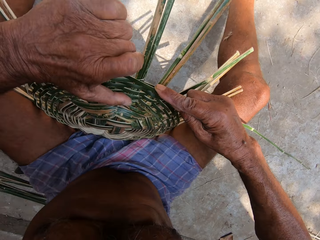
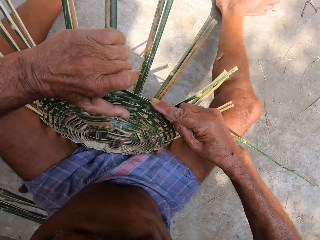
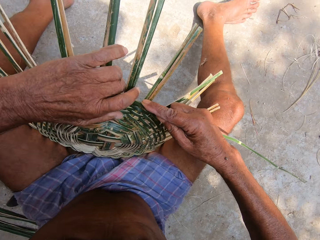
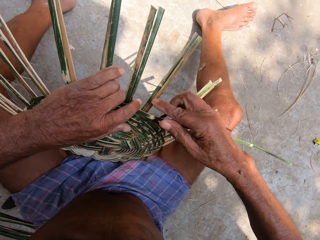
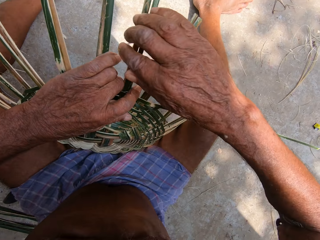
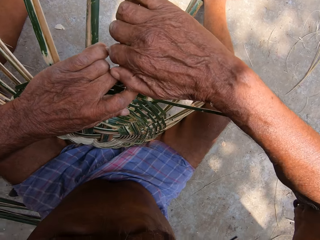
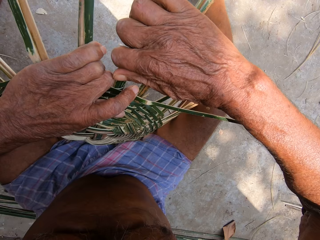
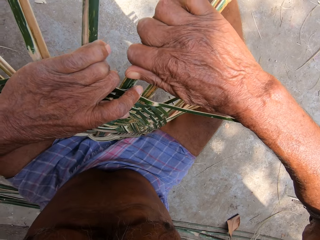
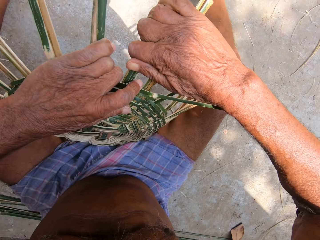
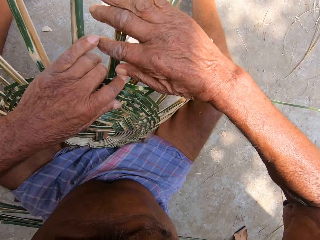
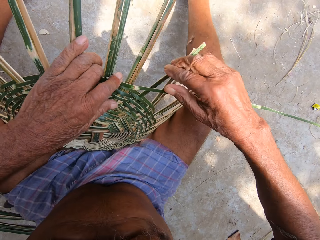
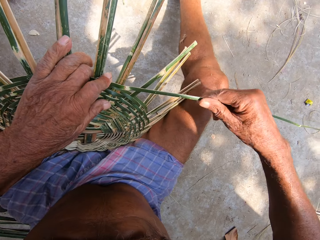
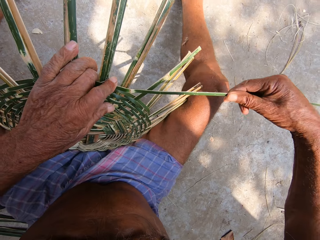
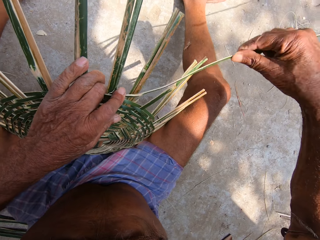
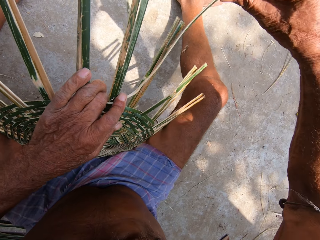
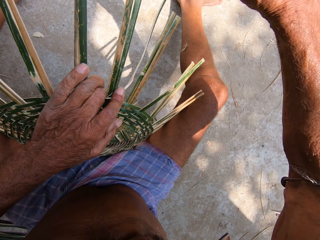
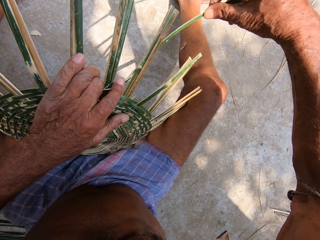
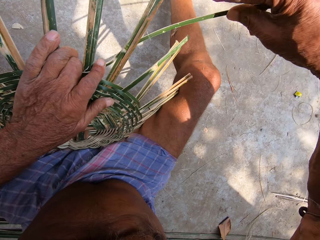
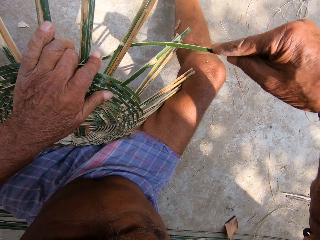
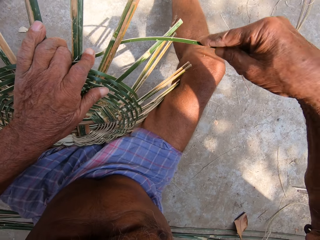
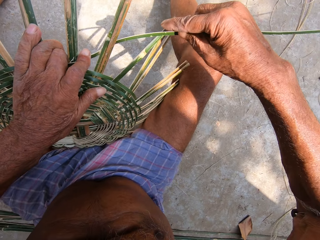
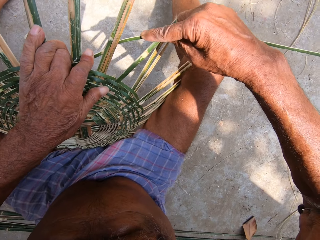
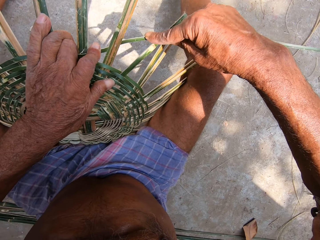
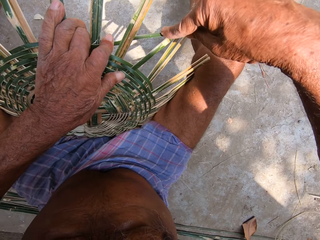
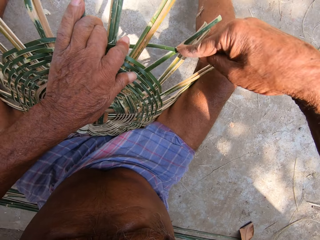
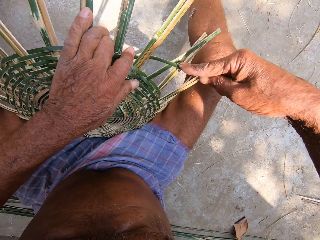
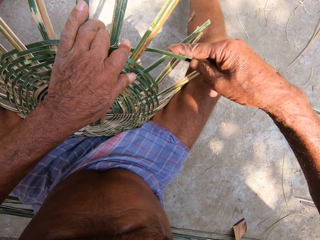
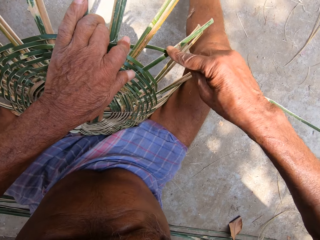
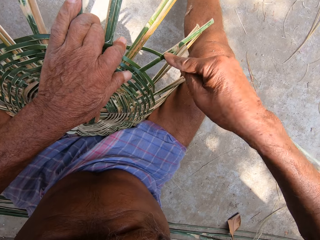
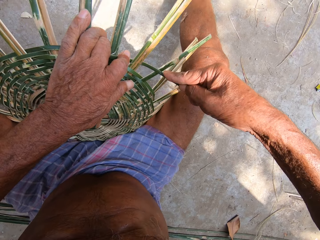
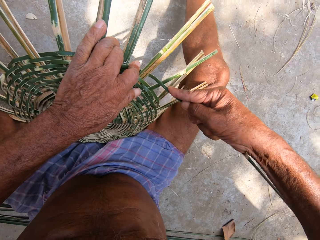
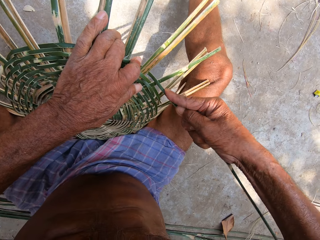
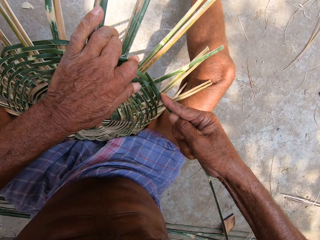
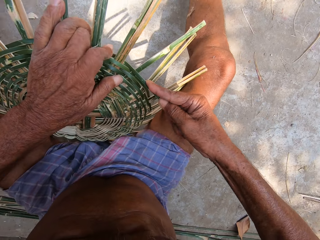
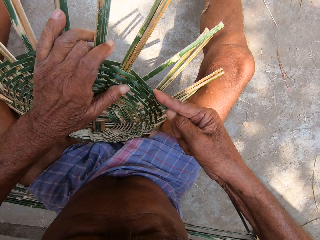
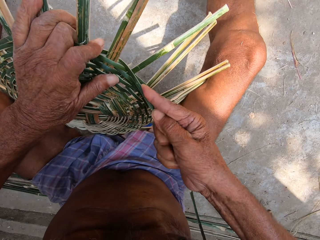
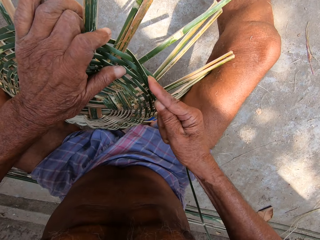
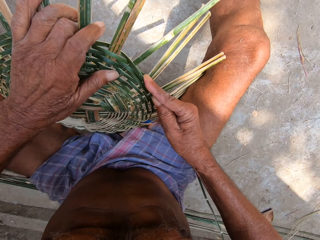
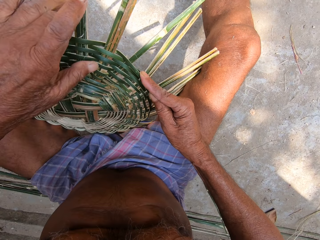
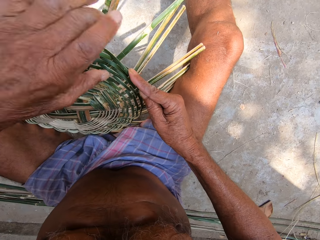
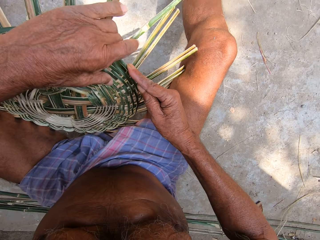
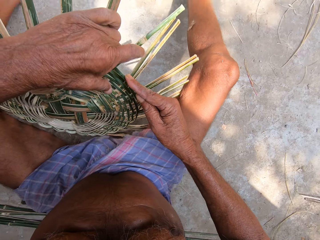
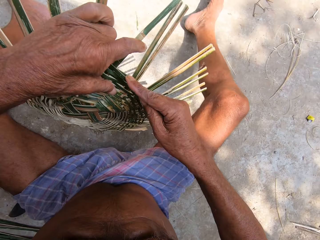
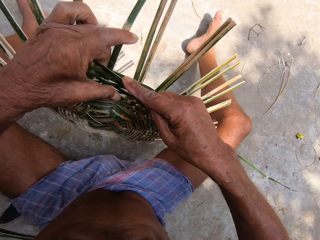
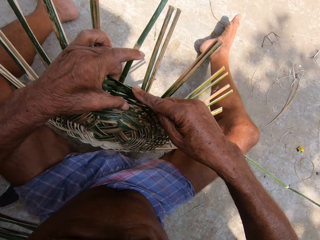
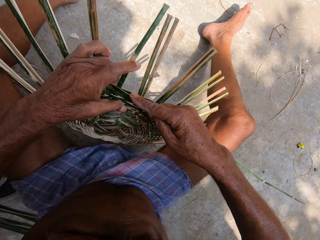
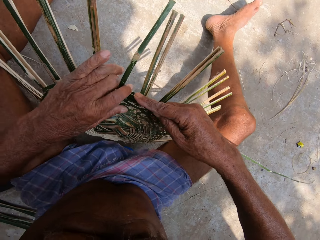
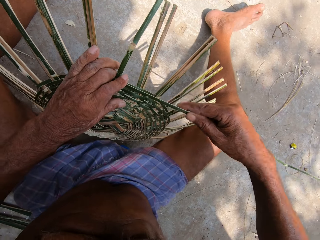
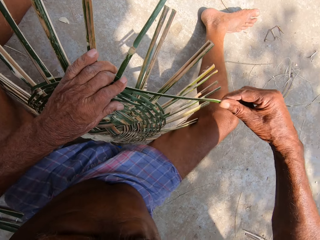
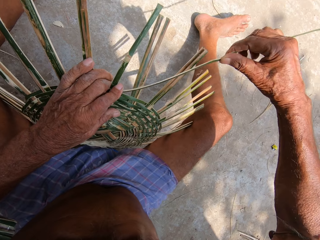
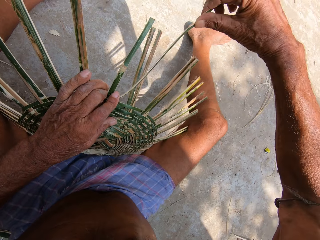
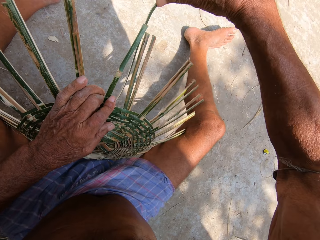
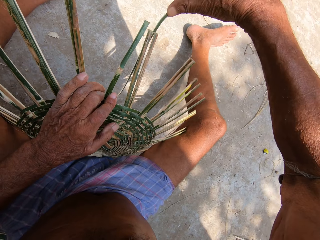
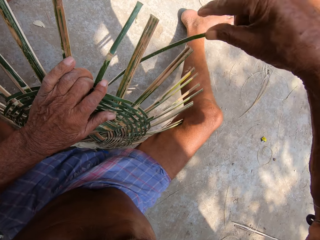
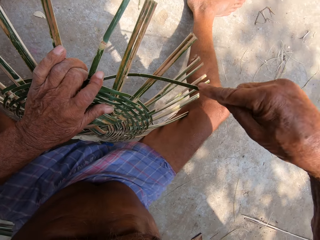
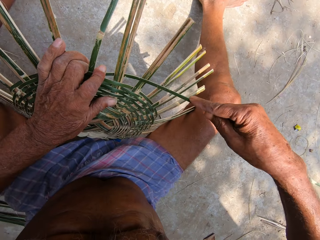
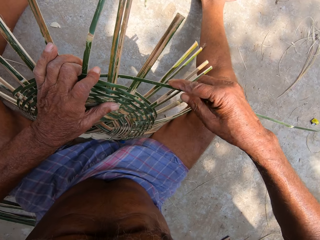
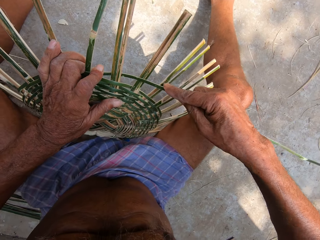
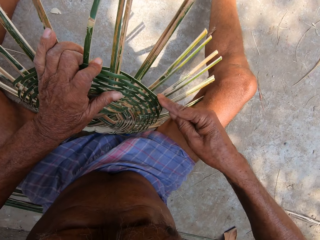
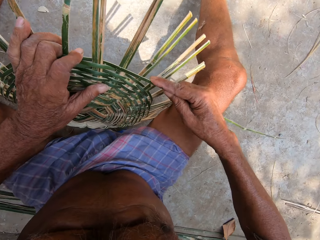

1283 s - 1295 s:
The camera wearer presses the bamboo strip into the craft on the ground with his left hand. He removes his right hand from the bamboo strip from the craft on the ground. He adjusts some bamboo strips on the craft on the ground with his right hand. He holds the bamboo strip from the craft on the ground with his right hand. He weaves the bamboo strip into the craft on the ground with his right hand. He turns the craft on the ground with his left hand. He presses the bamboo strip into the craft on the ground with his left hand. He weaves the bamboo strip into the craft on the ground with his right hand.

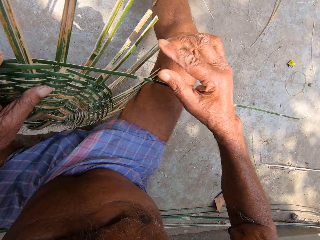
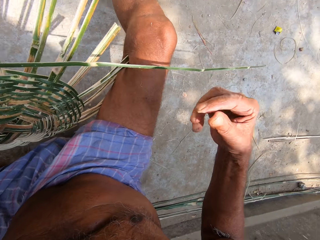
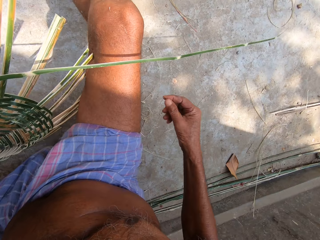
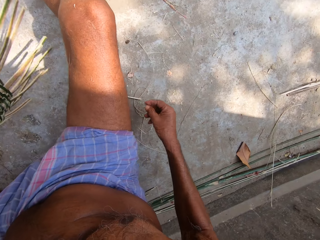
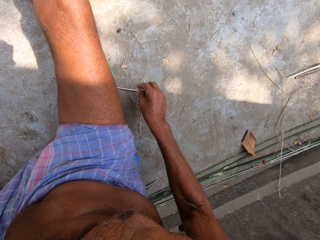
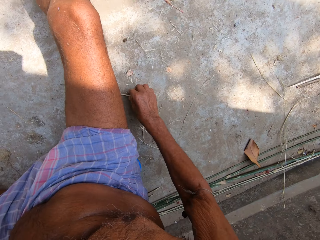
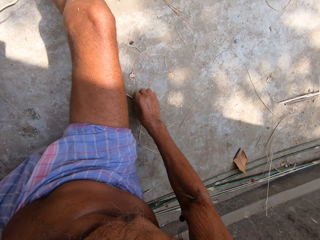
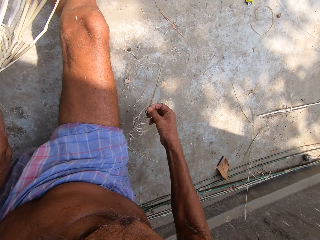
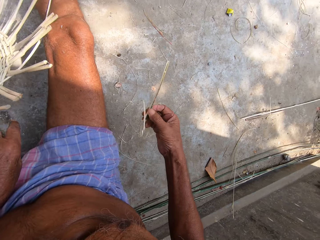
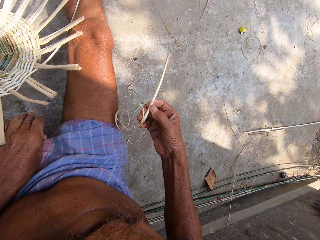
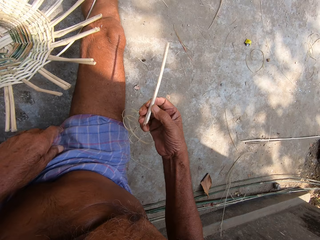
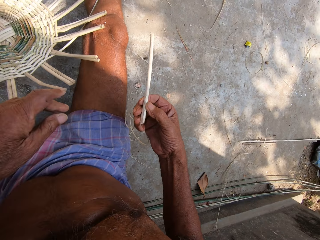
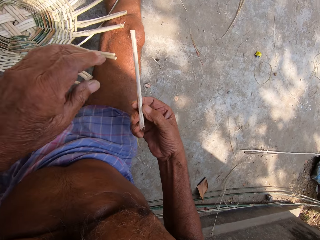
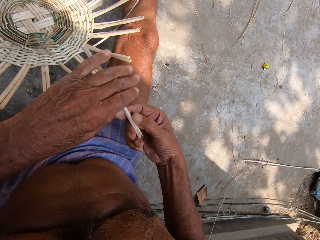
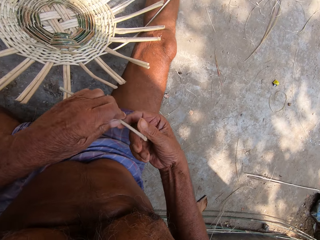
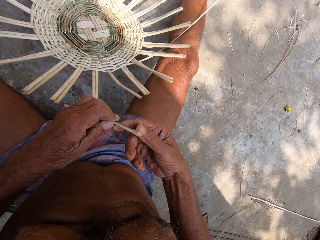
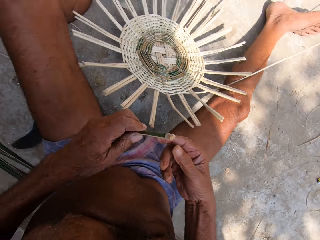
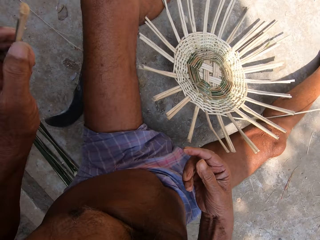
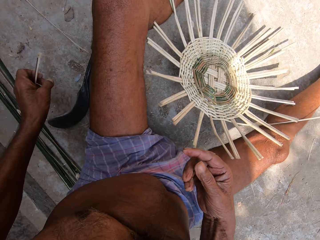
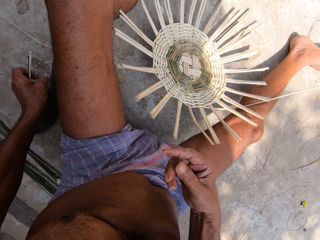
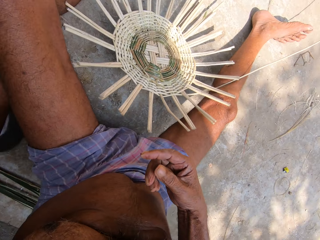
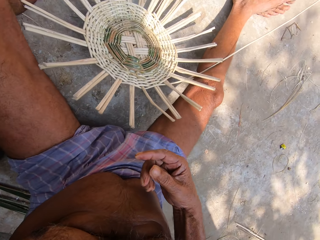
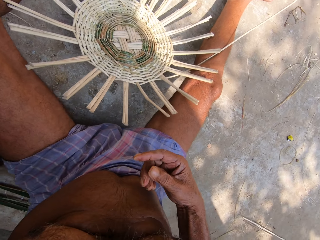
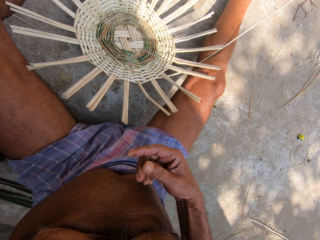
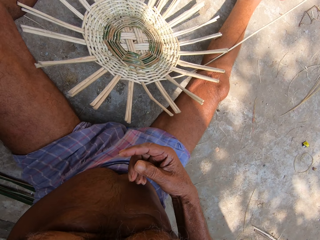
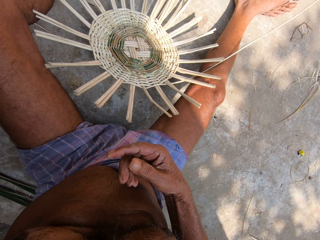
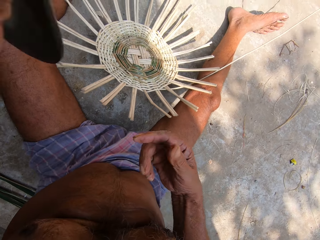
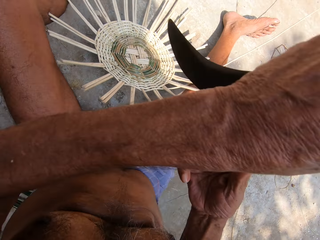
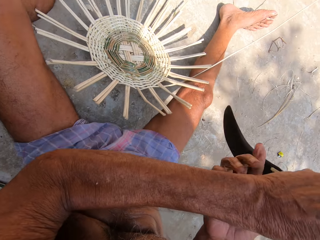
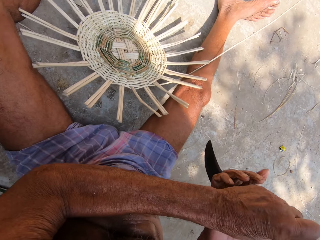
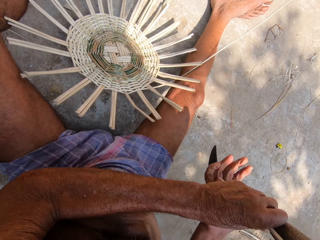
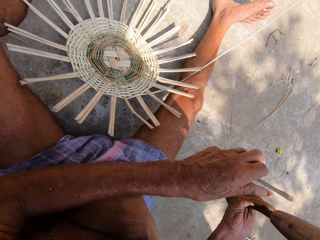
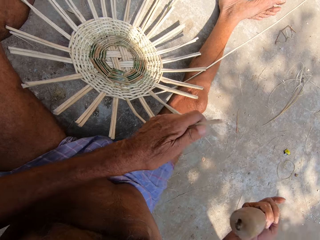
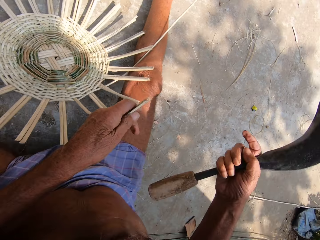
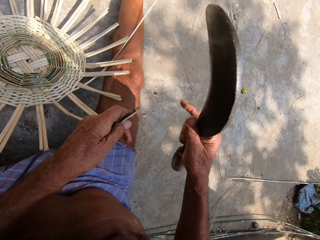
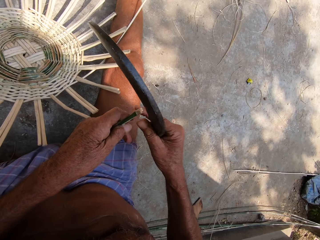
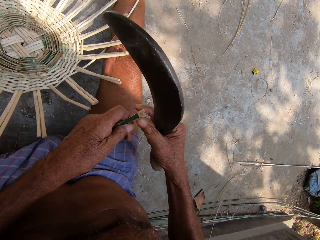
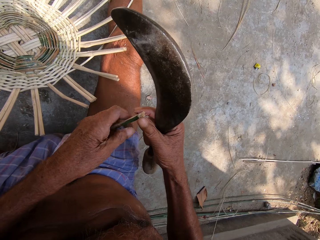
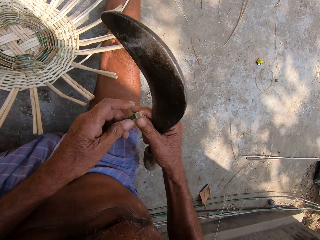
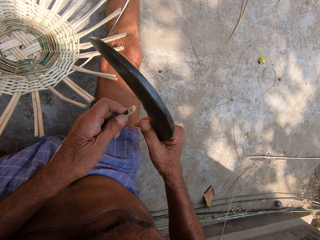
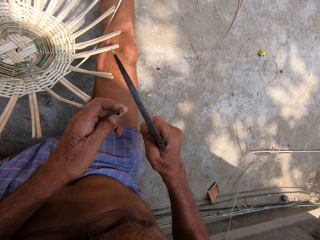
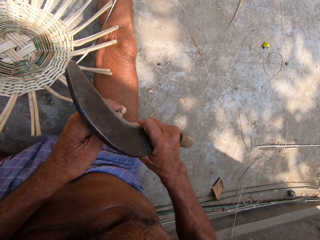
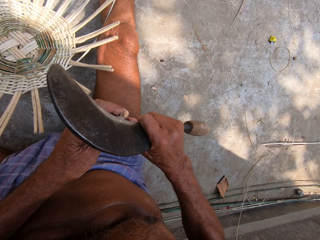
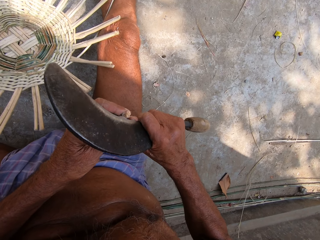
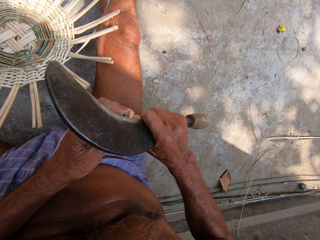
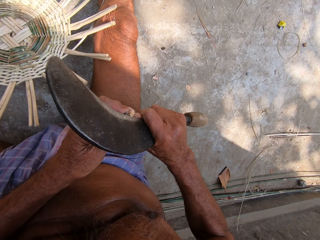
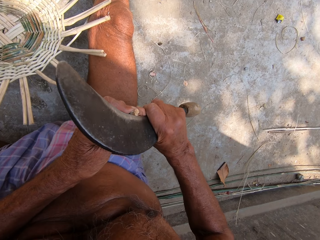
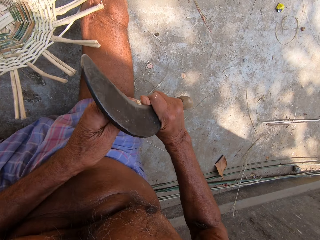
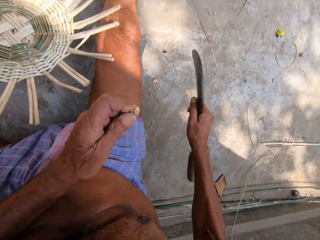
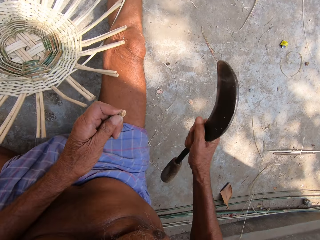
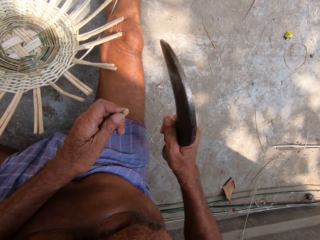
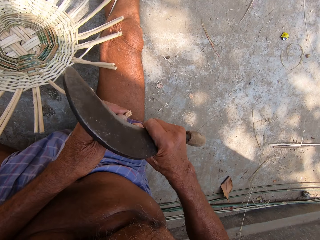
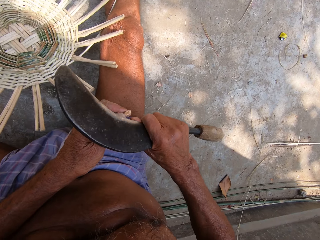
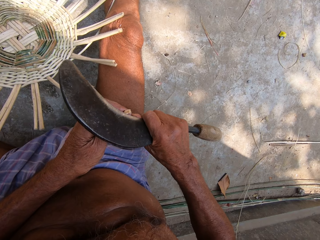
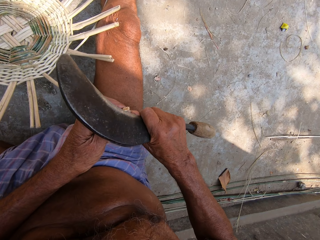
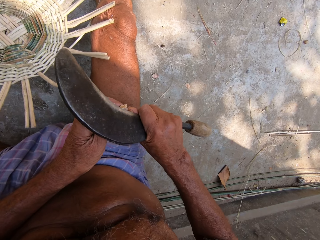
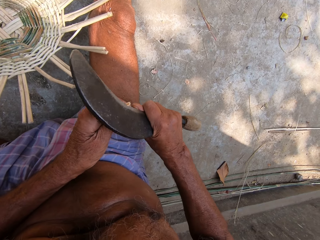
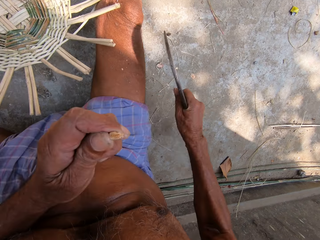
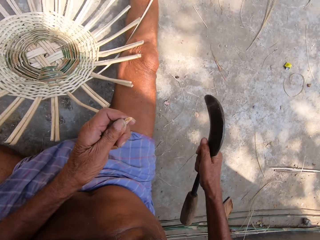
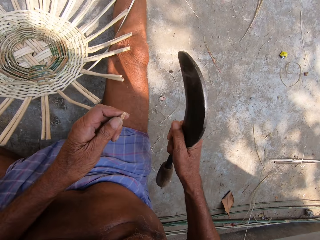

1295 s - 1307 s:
The camera wearer removes his right hand from the bamboo strip from the craft on the ground. He picks a bamboo strip or stick from the ground with his right hand. He drops the craft on the ground with his left hand. He passes the bamboo strip from his right hand to his left hand. He picks a sickle. He passes the Indian billhook from his left hand to his right hand. He holds the bamboo strip with both hands. He adjusts his left hand on the bamboo strip. He picks the stick. He holds the bamboo strip with his left hand. He sharpens the bamboo strip in his left hand with the Indian billhook in his right hand.
